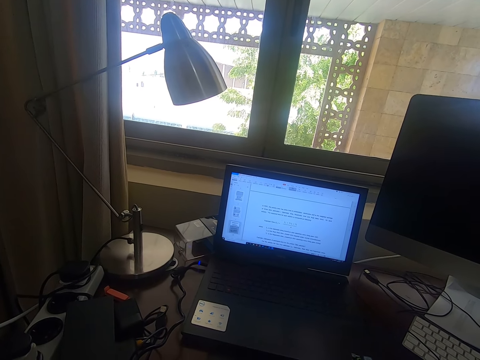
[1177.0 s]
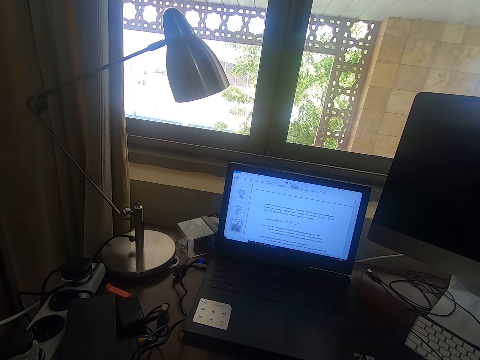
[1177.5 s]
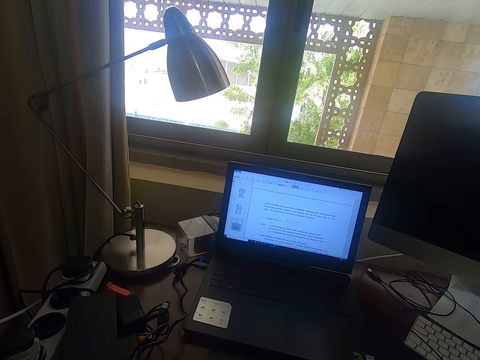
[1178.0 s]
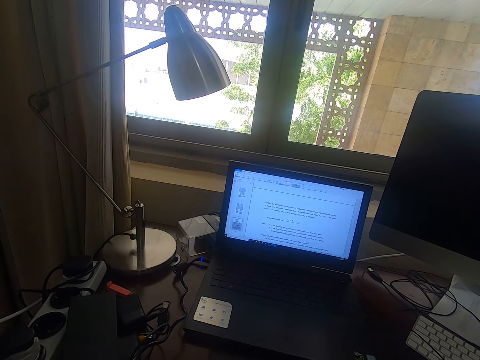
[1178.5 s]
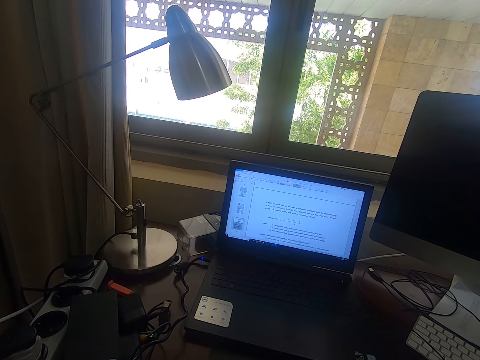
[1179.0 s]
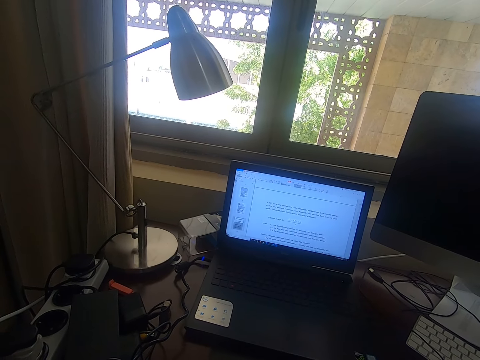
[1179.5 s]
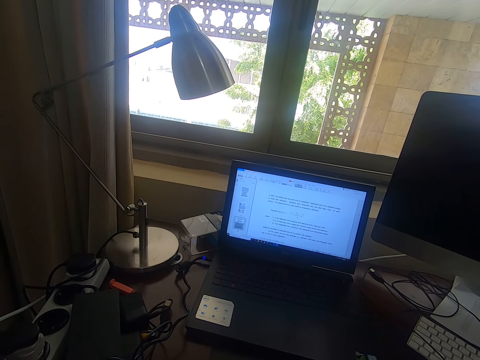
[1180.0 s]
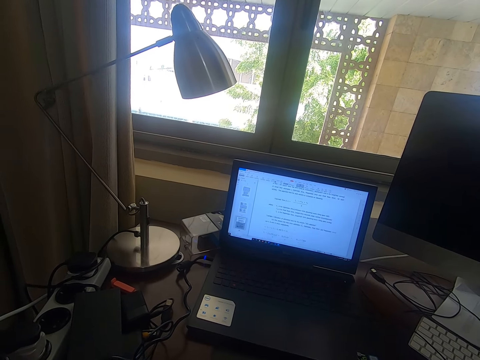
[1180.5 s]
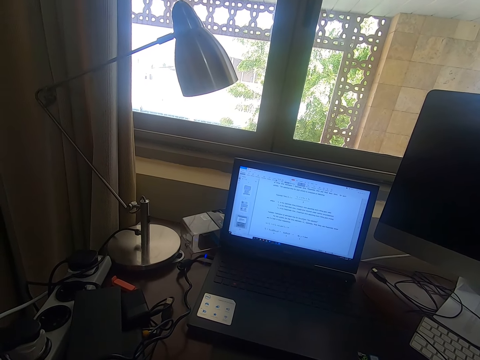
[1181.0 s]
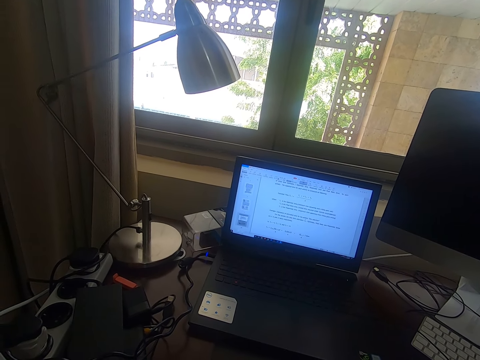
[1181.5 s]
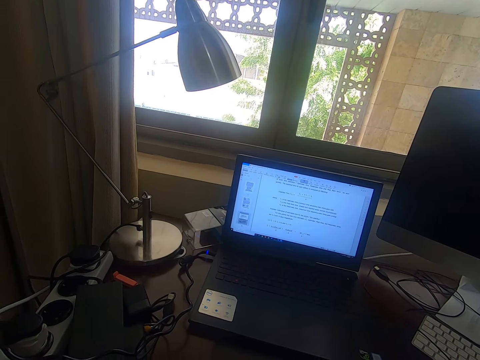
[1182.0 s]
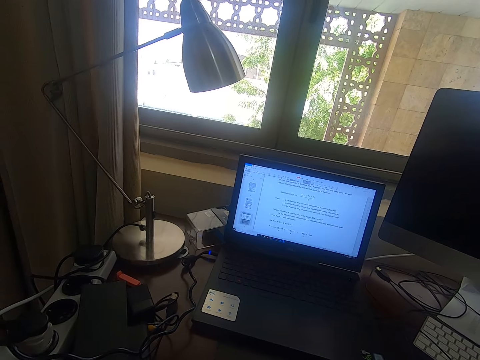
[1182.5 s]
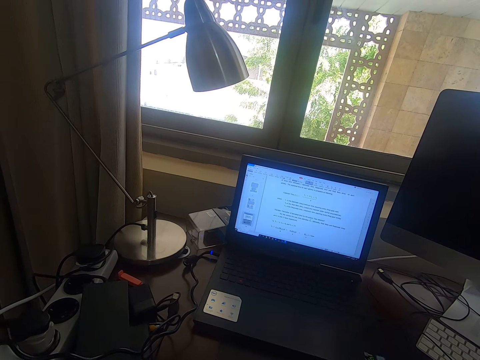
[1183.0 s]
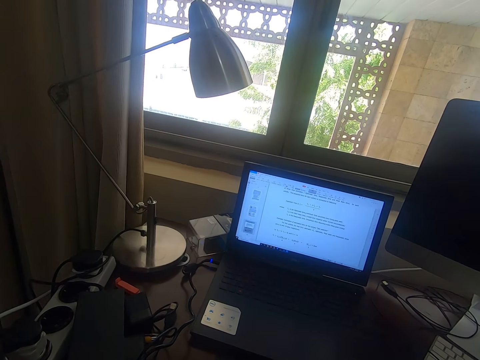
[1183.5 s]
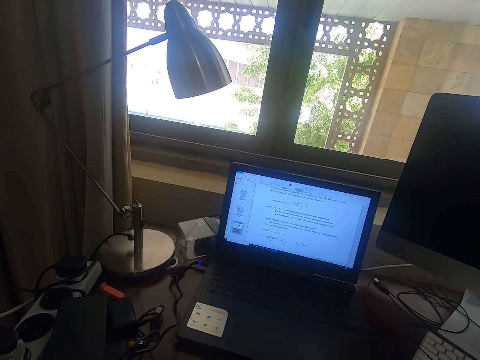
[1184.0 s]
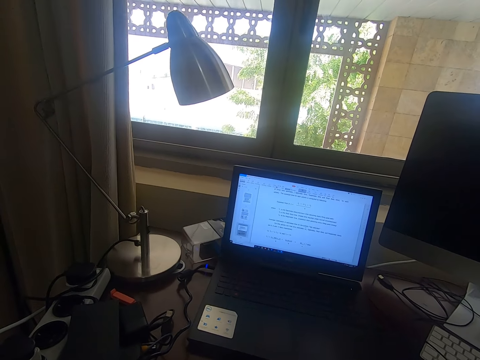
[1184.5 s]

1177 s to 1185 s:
The camera wearer scrolls on a laptop.

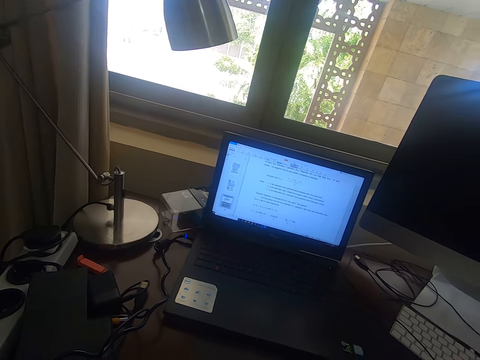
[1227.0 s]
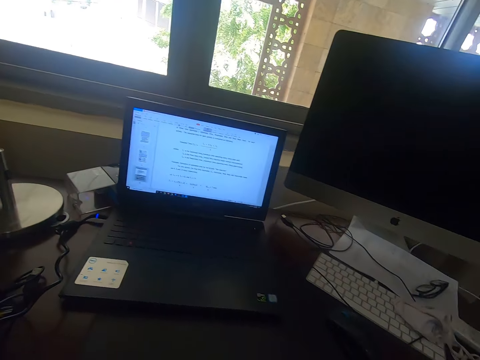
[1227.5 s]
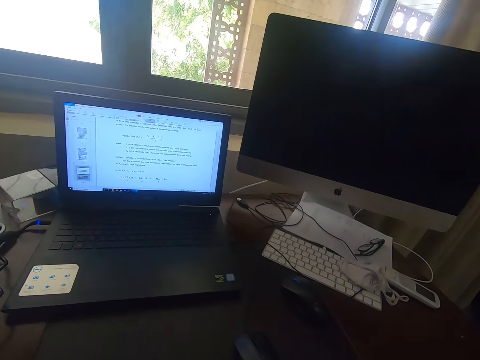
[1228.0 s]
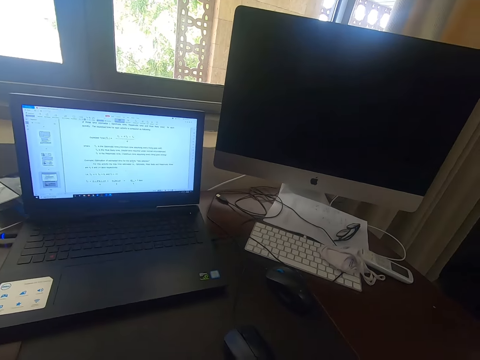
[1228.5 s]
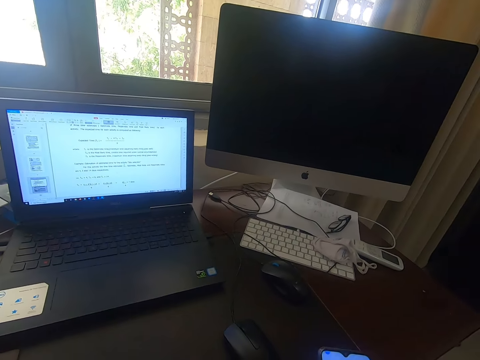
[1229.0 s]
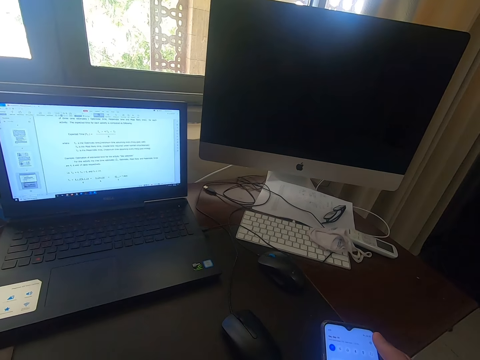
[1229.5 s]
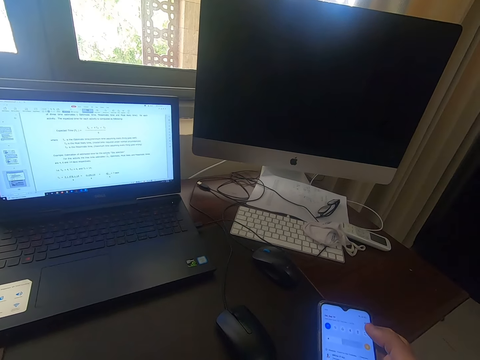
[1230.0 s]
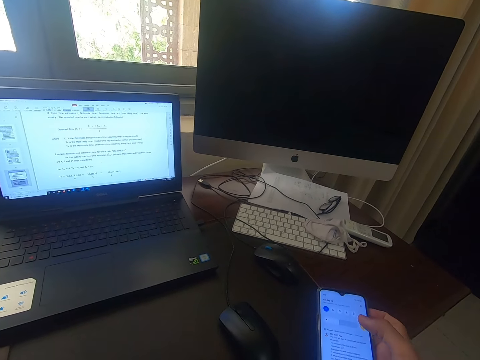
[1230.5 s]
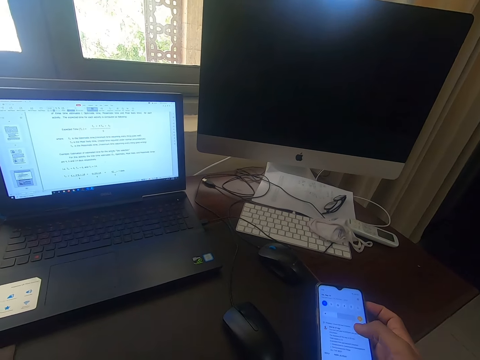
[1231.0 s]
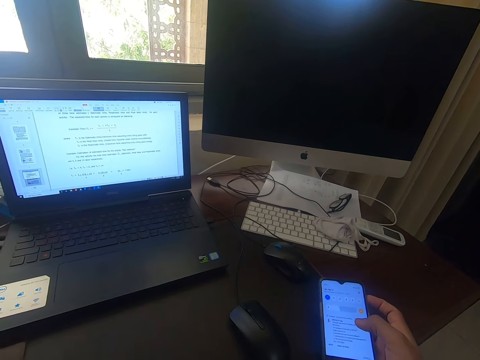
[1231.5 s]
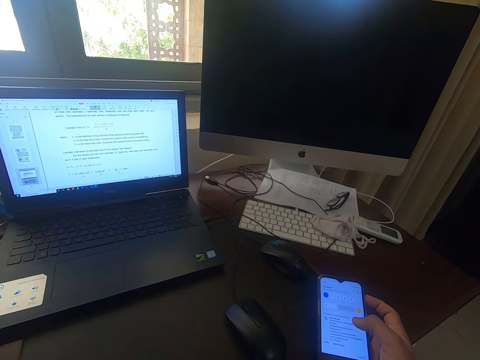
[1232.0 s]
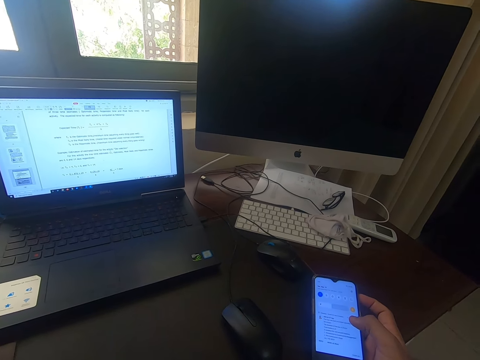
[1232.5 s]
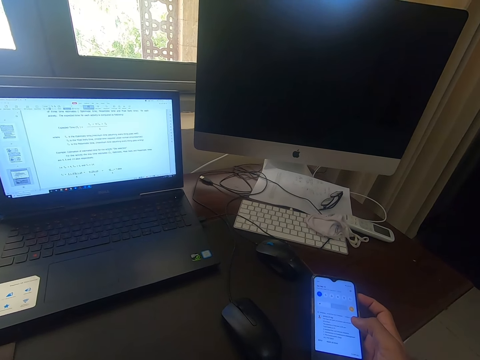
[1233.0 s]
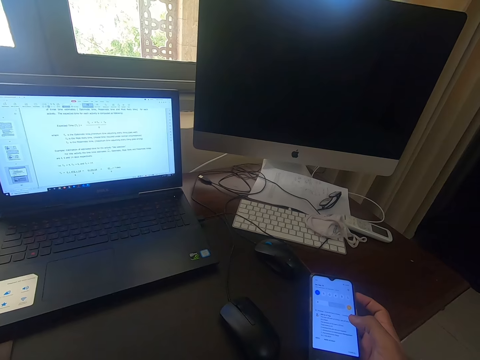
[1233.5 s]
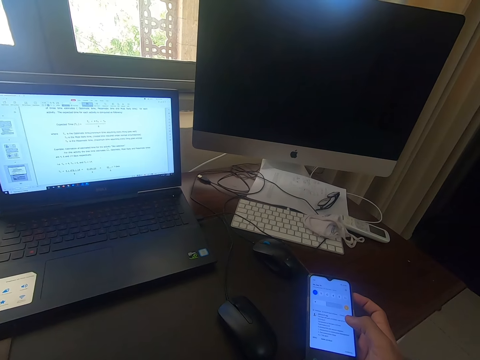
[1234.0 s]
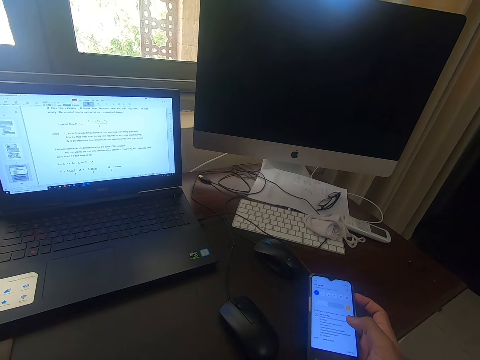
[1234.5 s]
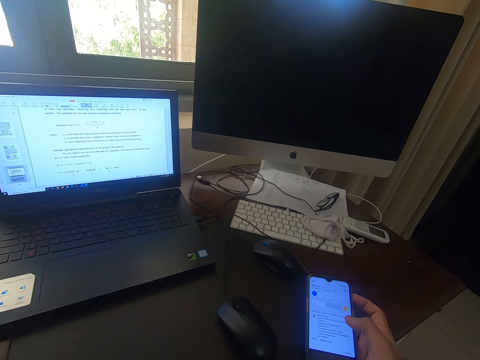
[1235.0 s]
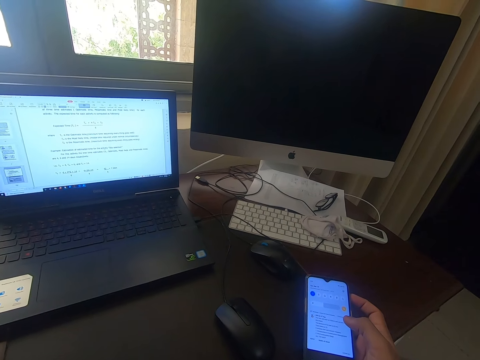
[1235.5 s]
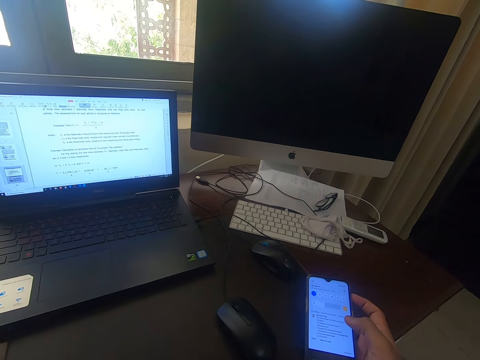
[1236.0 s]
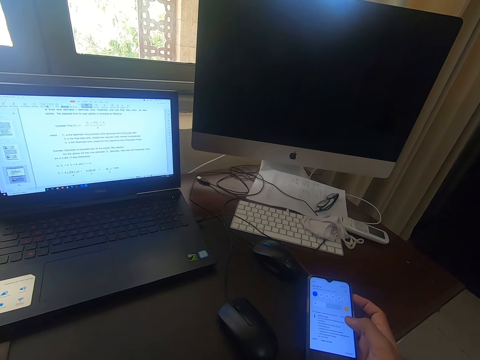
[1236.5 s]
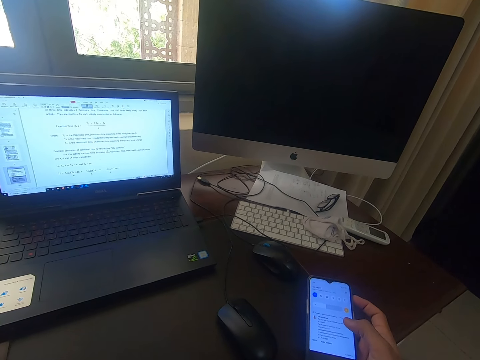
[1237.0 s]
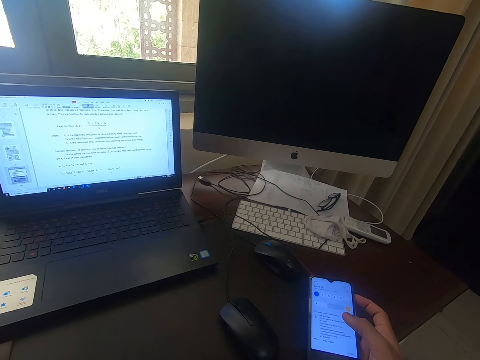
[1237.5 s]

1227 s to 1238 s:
The camera wearer dials on a phone. They use the phone.

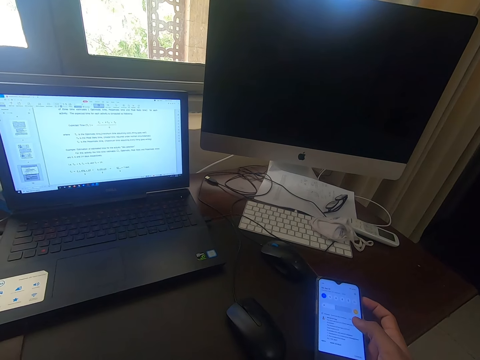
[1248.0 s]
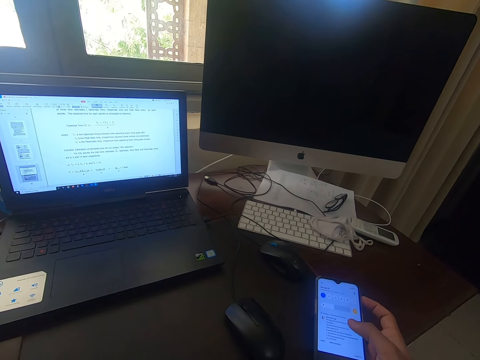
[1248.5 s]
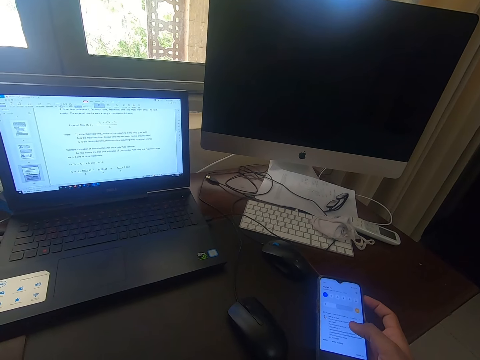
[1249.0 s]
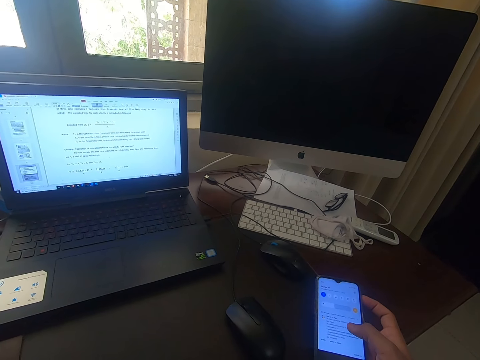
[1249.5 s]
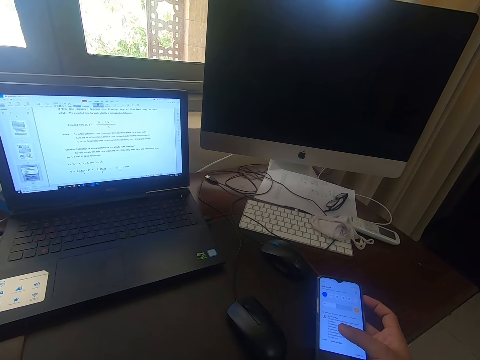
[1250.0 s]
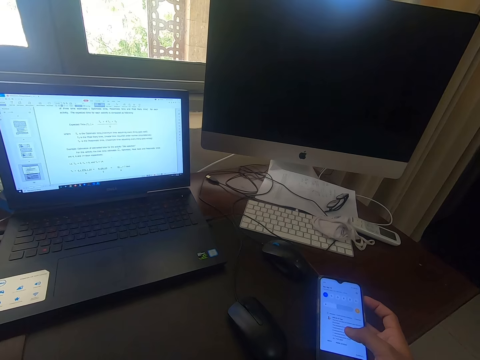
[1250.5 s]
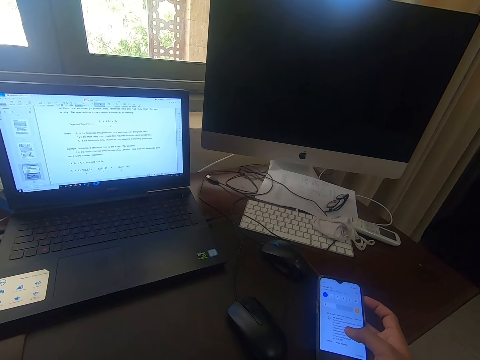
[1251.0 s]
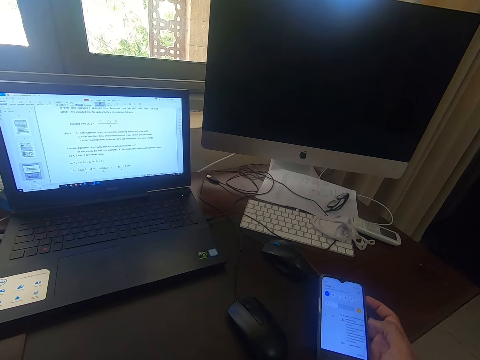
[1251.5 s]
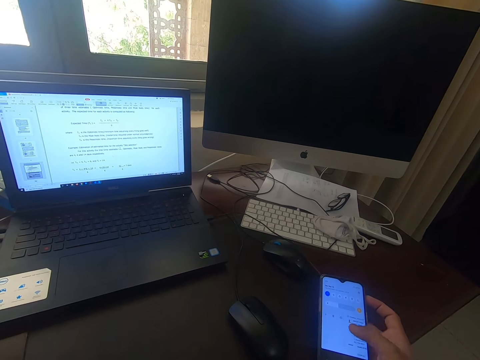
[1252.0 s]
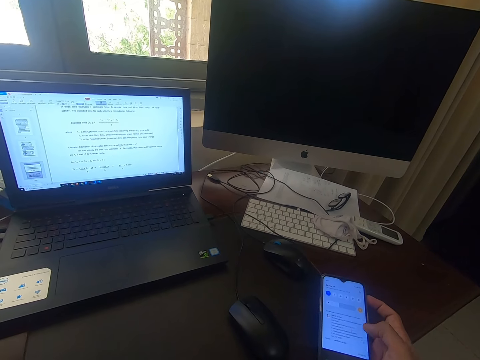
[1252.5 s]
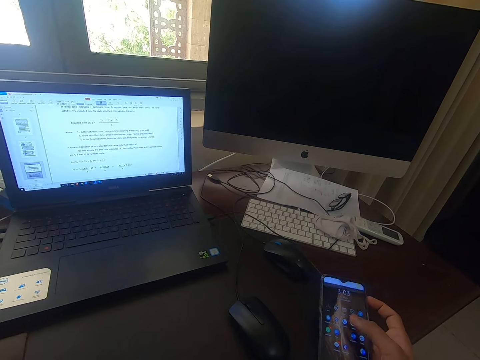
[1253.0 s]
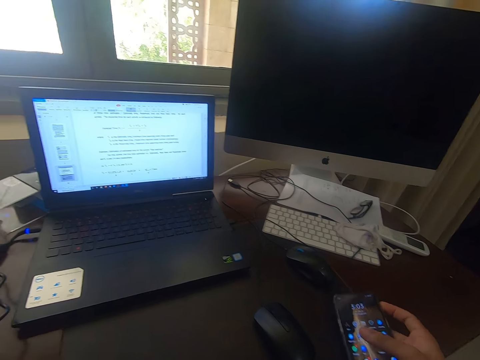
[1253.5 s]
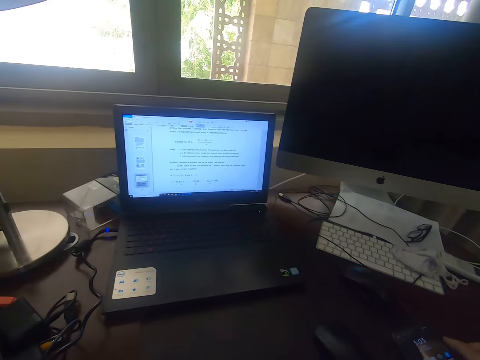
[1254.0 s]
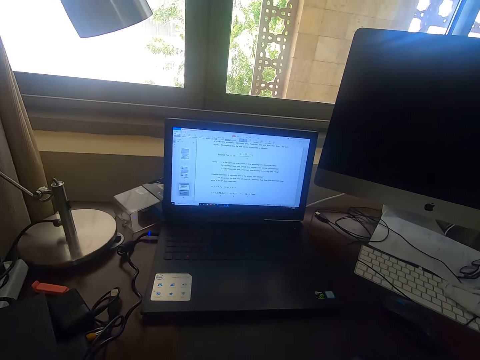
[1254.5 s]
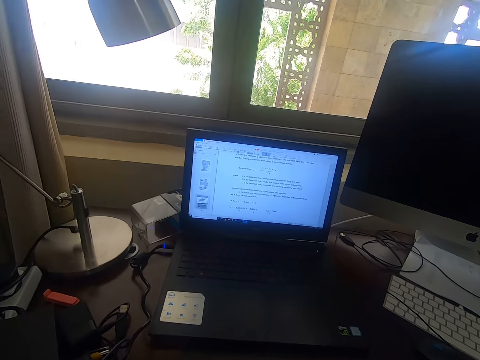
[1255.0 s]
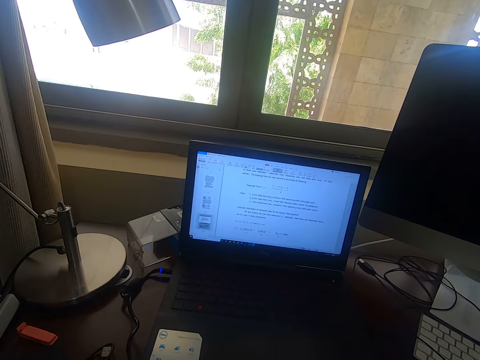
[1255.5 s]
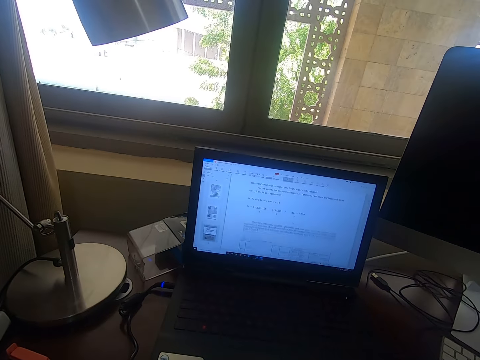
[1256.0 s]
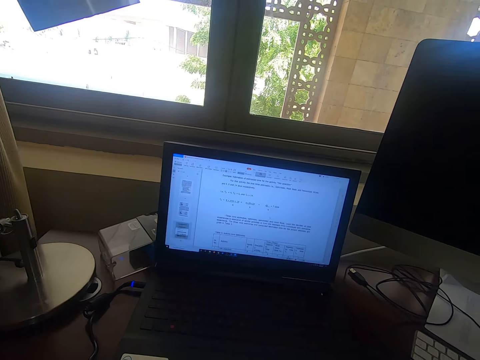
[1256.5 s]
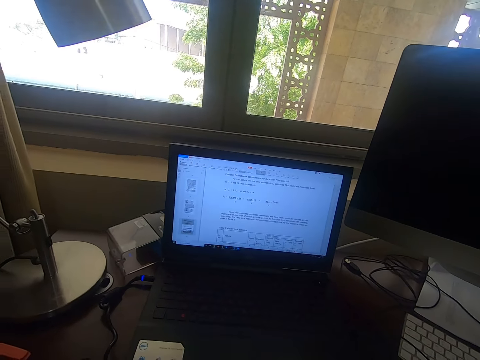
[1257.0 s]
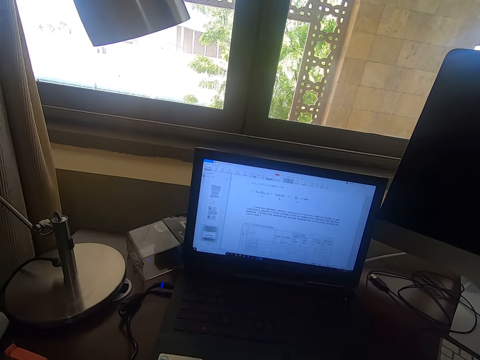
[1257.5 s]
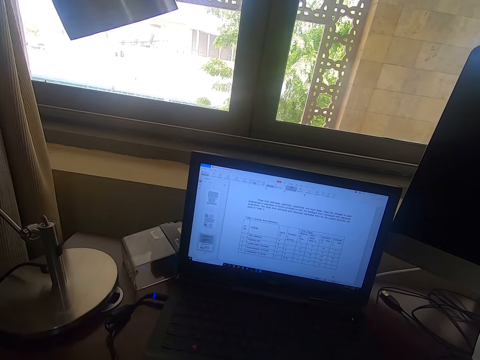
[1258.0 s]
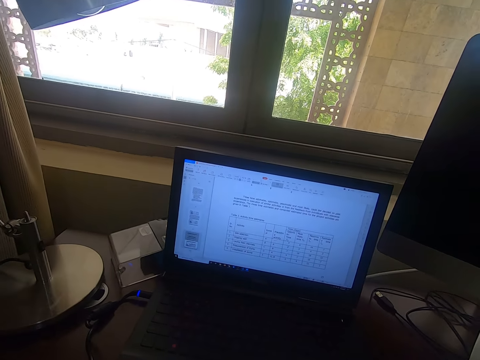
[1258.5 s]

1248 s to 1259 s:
The camera wearer scrolls on a phone. They put the phone on a table. They look around. They scroll on a laptop.
